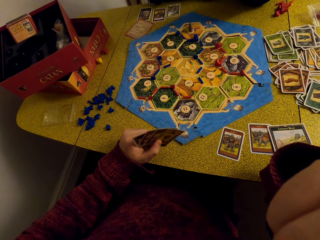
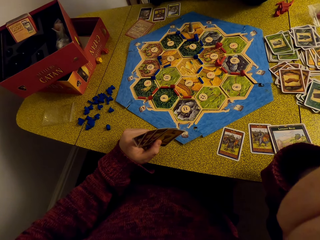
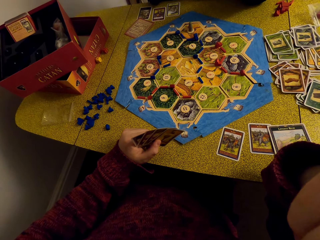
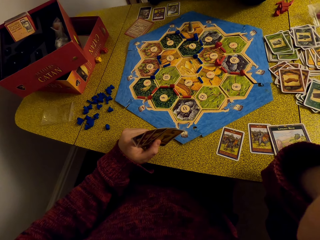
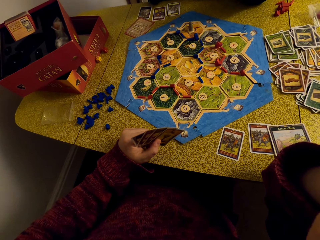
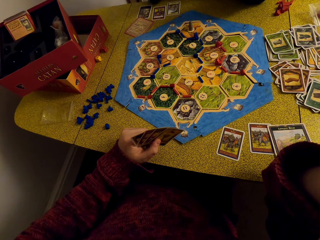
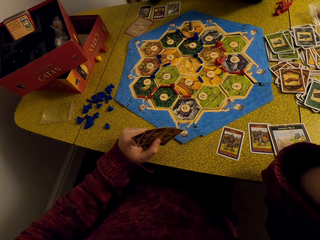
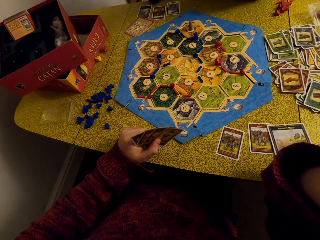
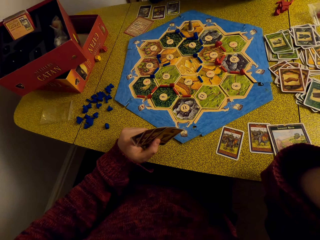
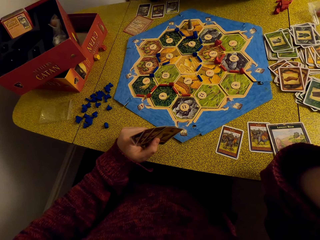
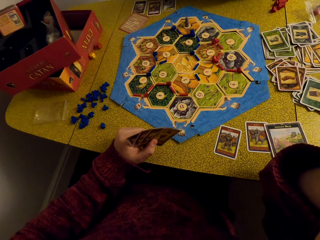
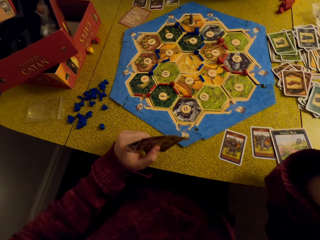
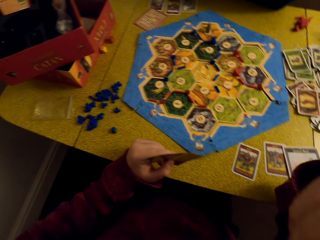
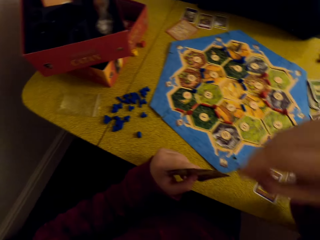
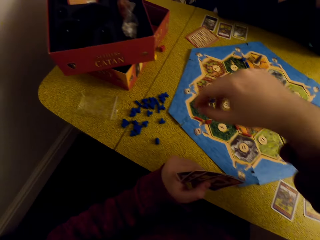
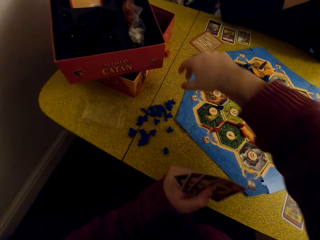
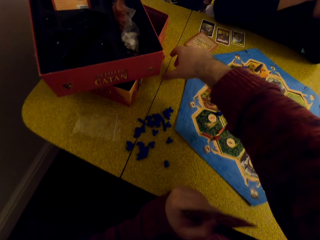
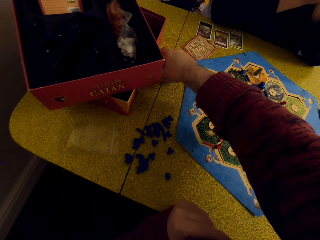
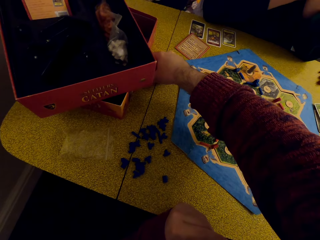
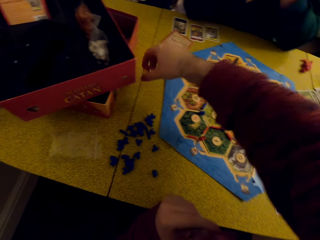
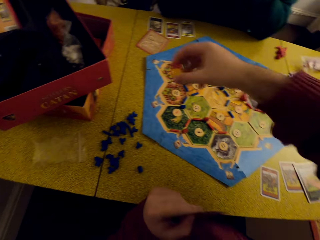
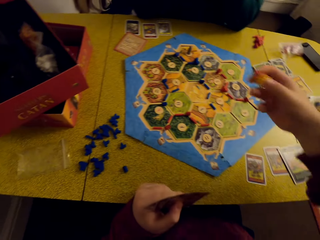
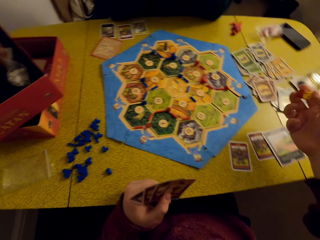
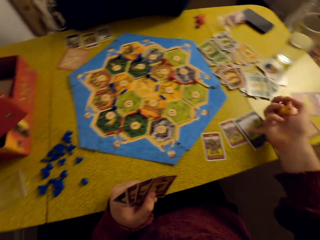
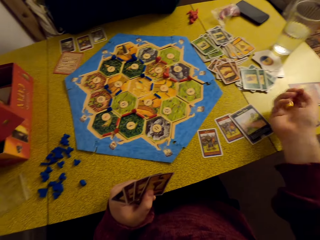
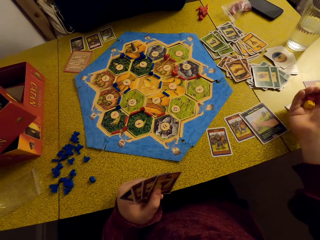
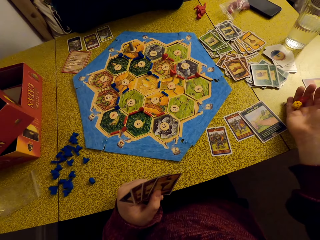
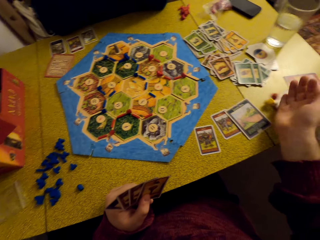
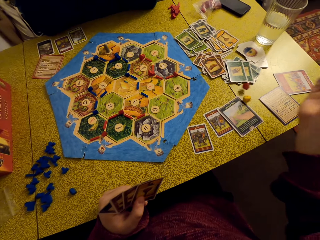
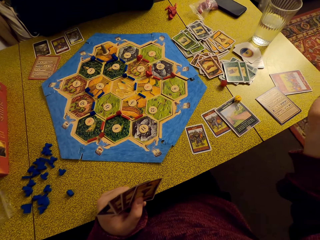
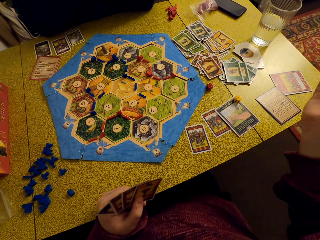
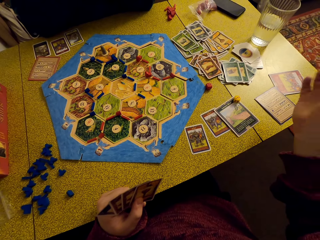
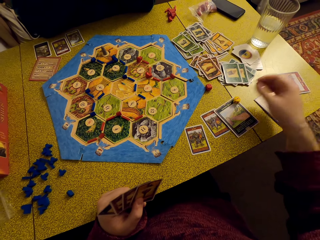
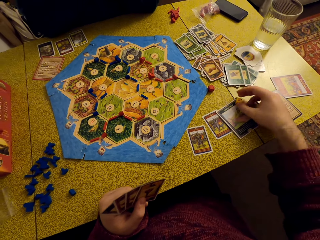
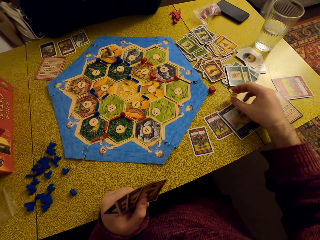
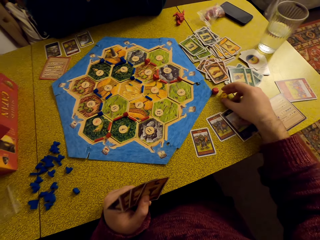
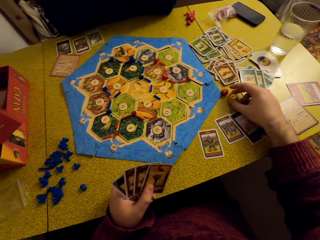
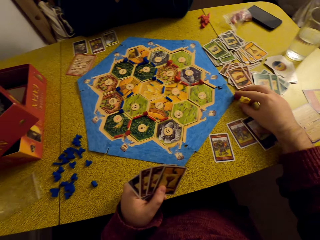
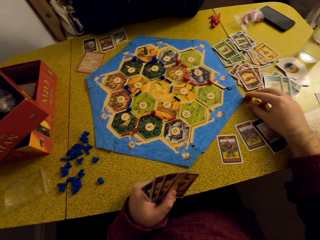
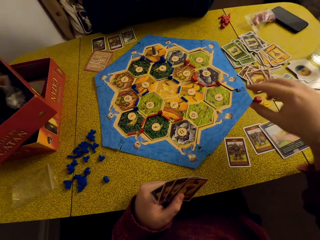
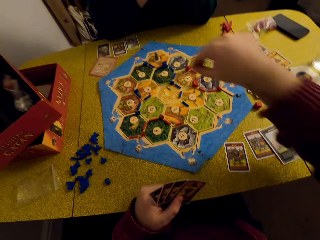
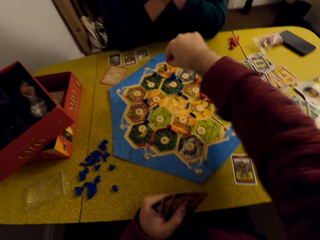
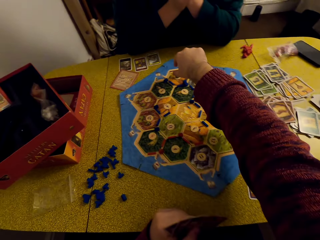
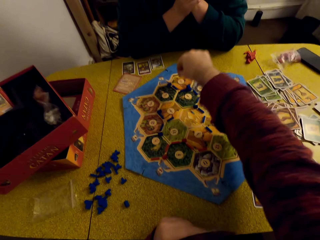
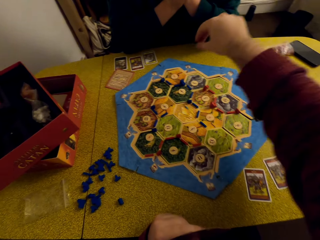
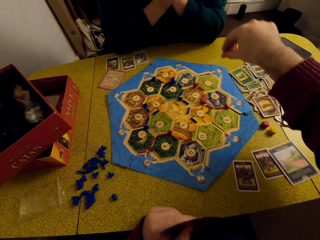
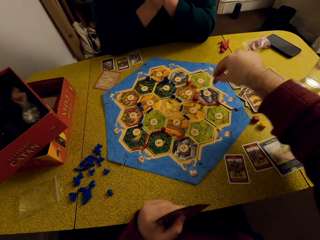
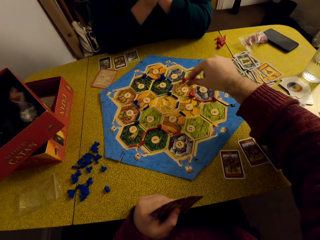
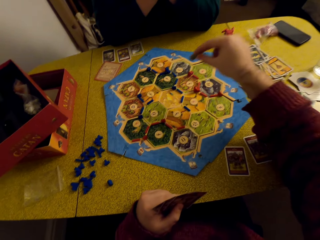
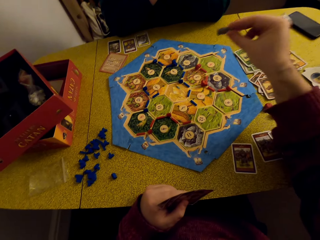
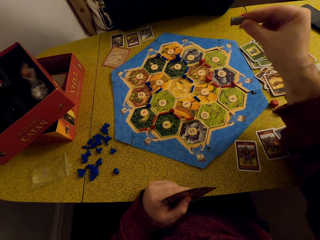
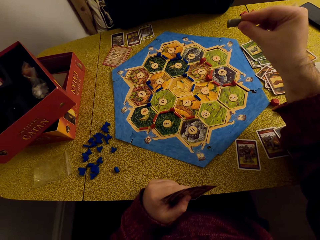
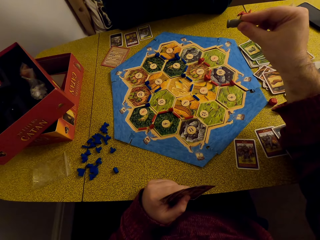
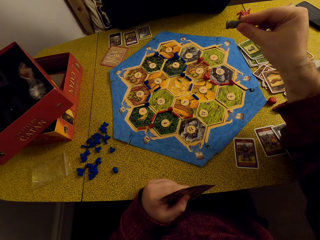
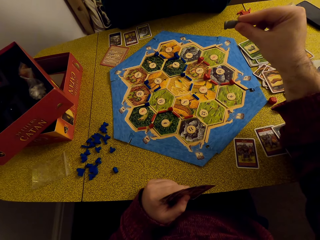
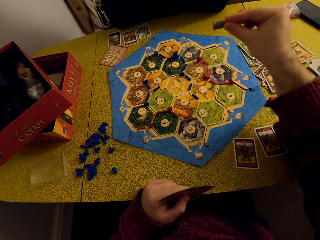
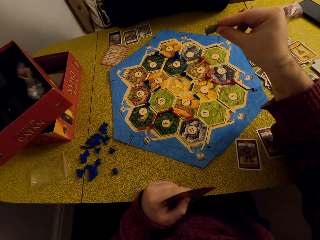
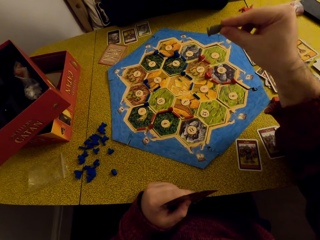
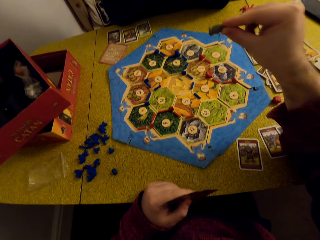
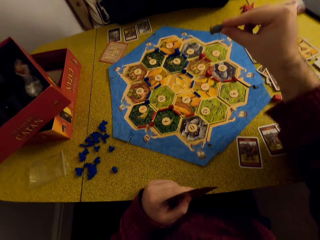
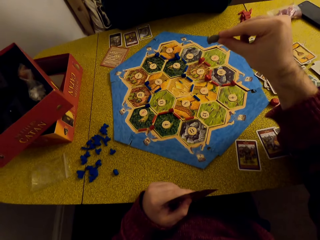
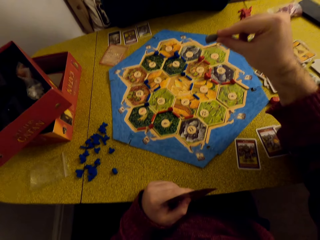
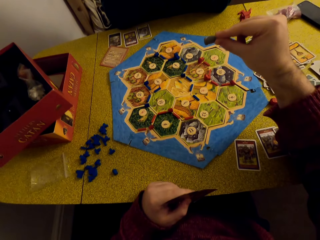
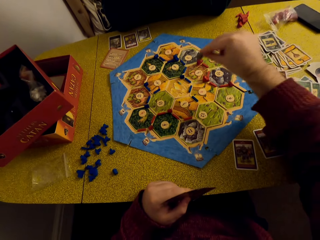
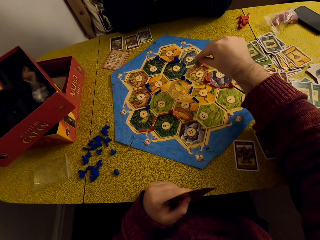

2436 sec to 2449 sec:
The camera wearer looks around the table. She takes the dice or balls from the table. She rolls the balls on her hand. She drops the balls on the table. She assembles the dice. She picks a piece of fabric from the chart. She holds something.

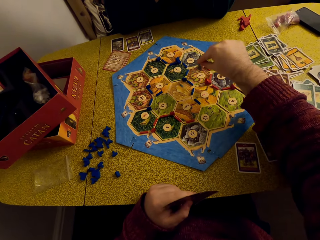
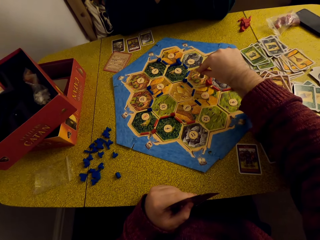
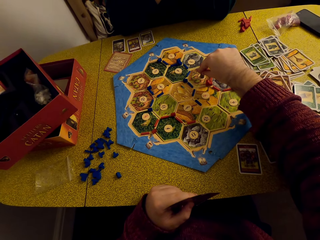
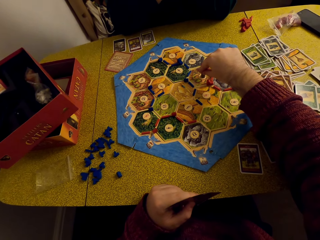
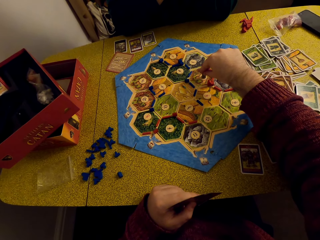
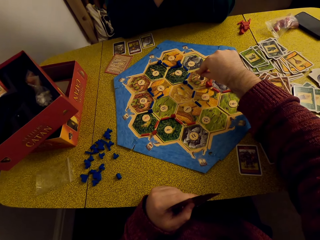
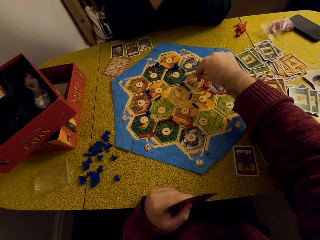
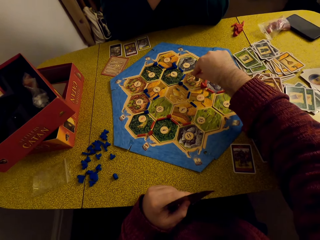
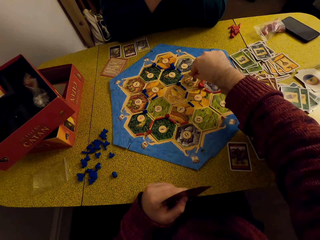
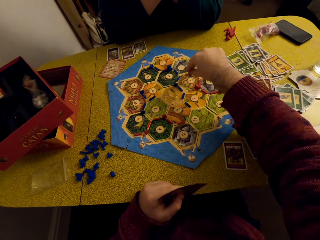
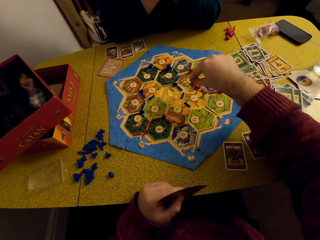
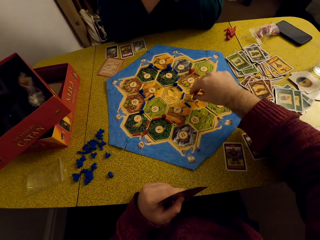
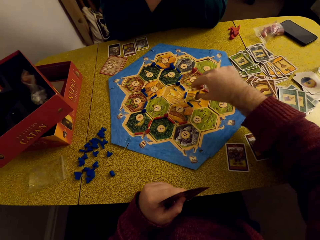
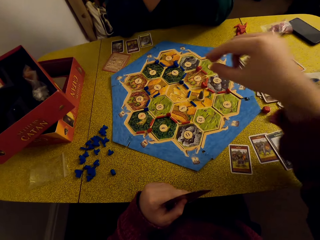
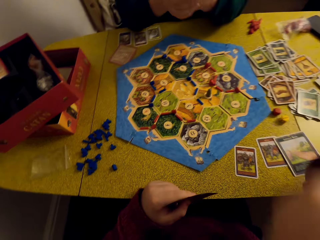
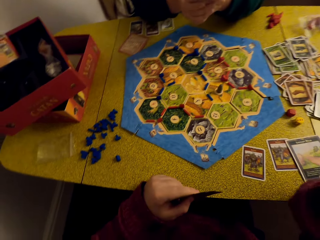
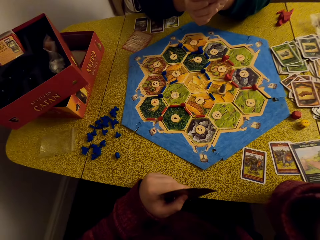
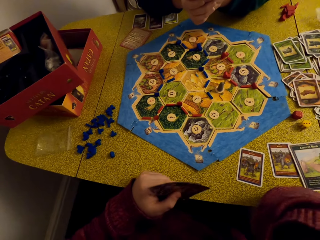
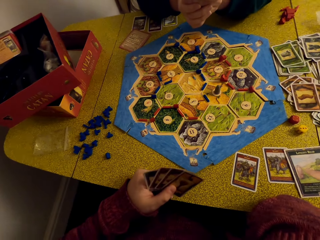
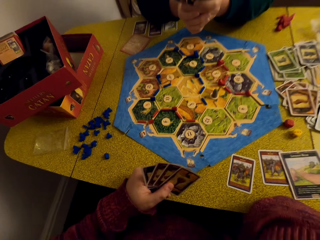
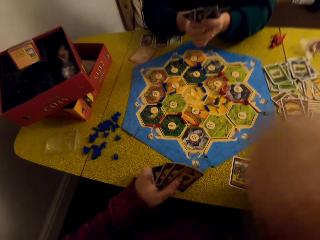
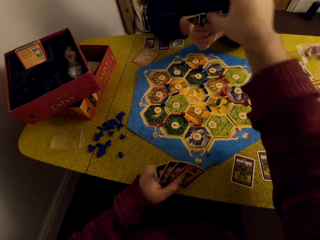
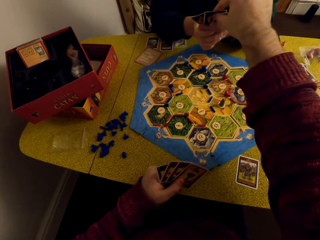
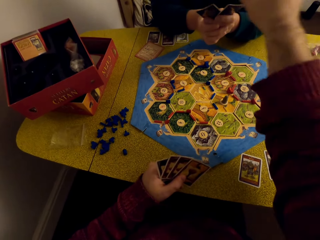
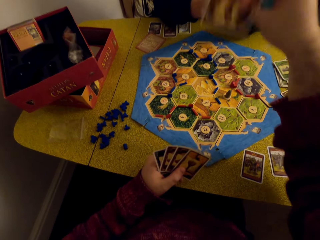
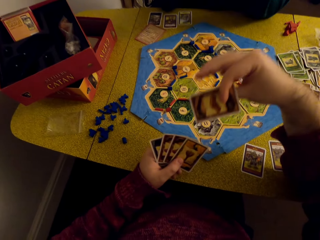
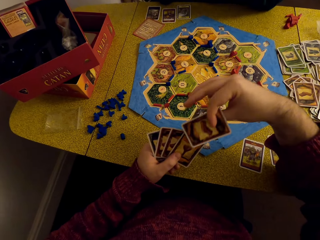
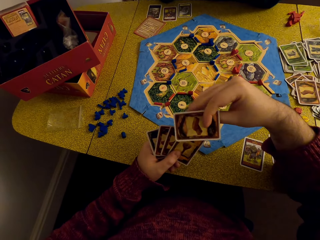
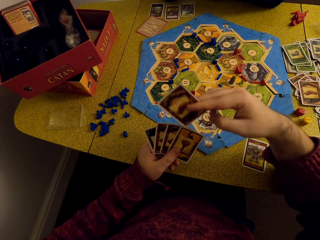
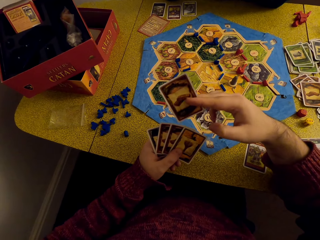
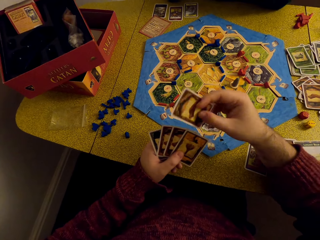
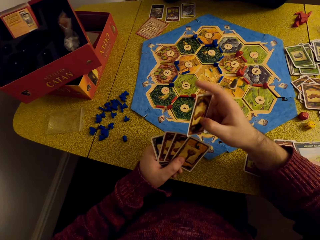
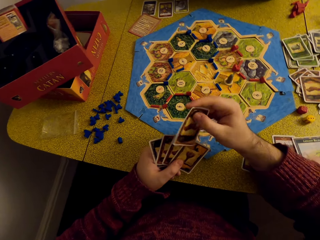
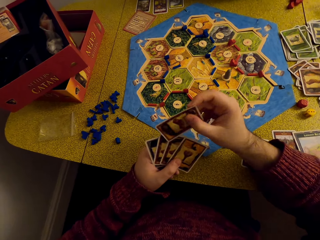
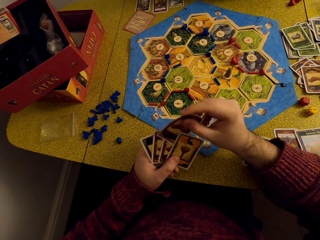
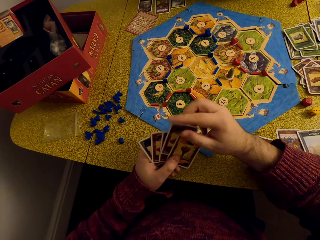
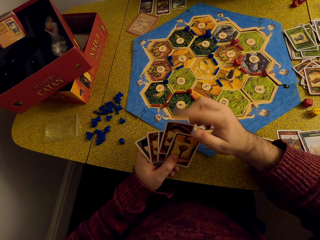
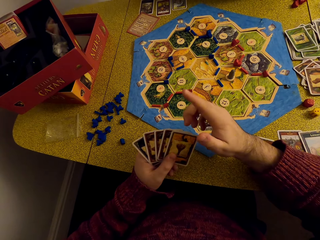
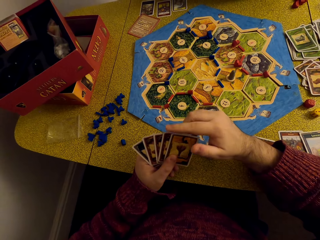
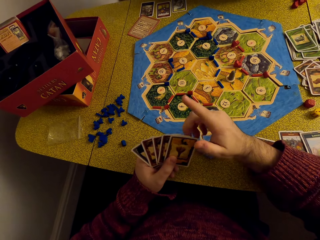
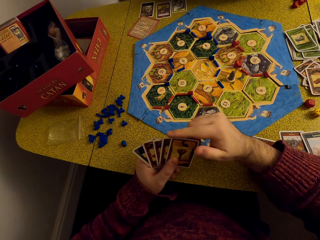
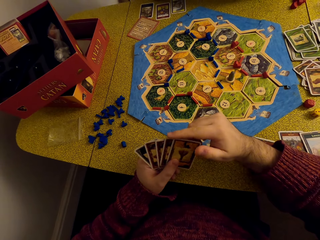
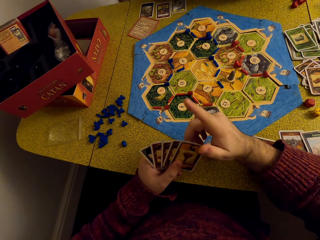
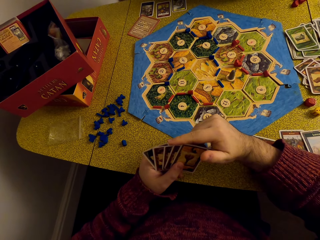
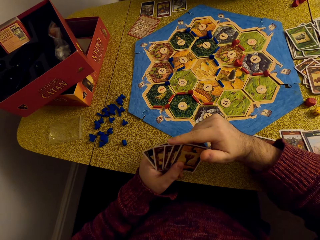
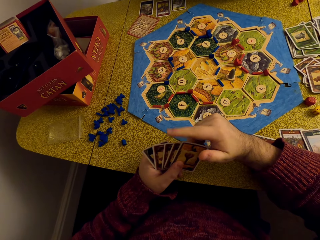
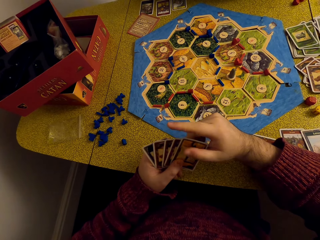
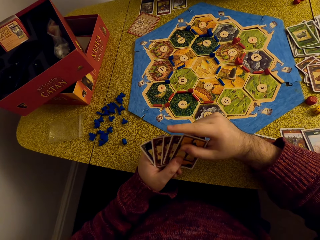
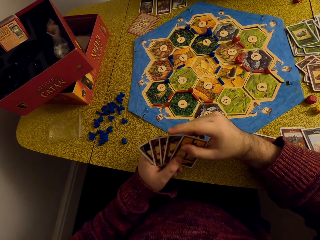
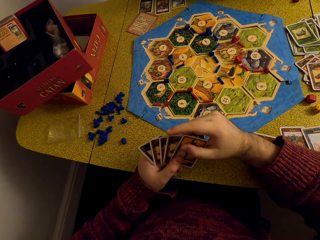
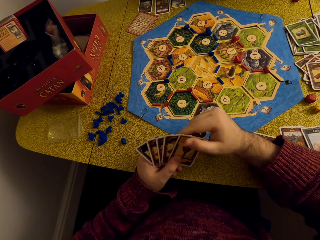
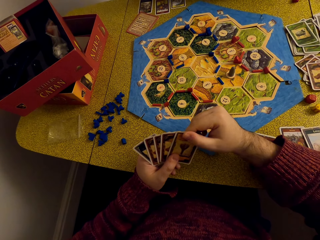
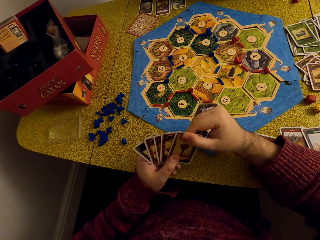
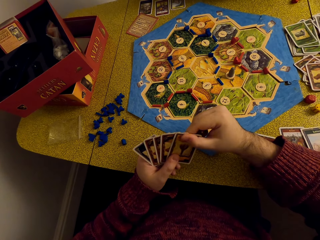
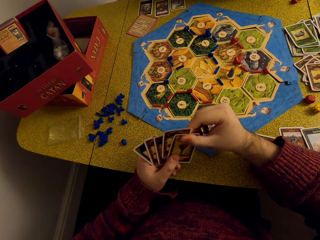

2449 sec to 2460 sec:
The camera wearer places the pieces of fabric on the chart. They converse with a woman. They pick a card from the woman. They look at the cards. They put a card on the other cards. They look at the cards.
